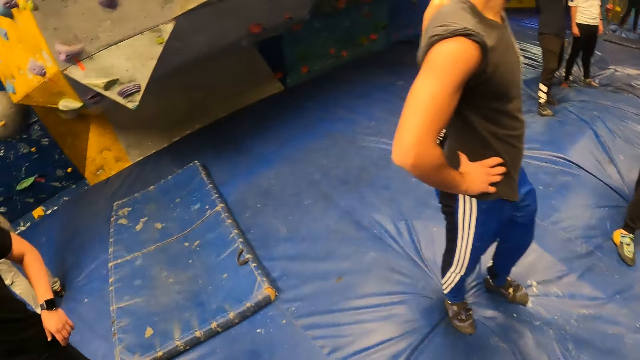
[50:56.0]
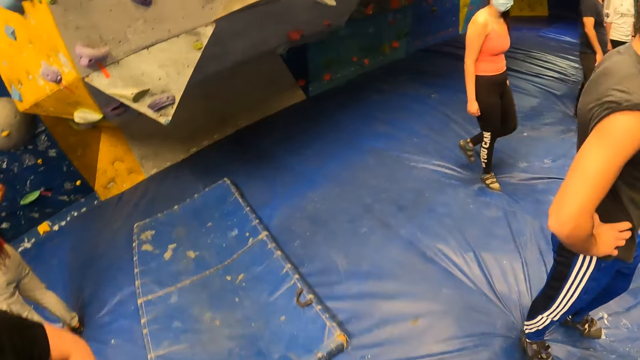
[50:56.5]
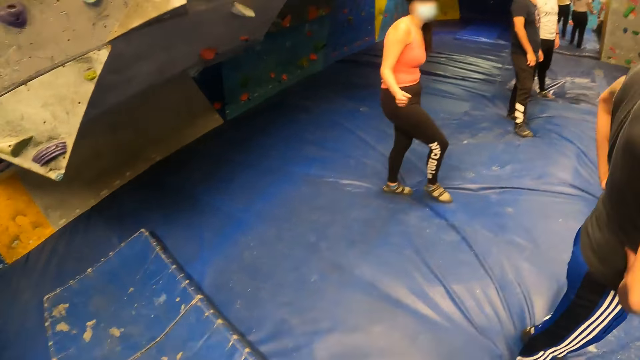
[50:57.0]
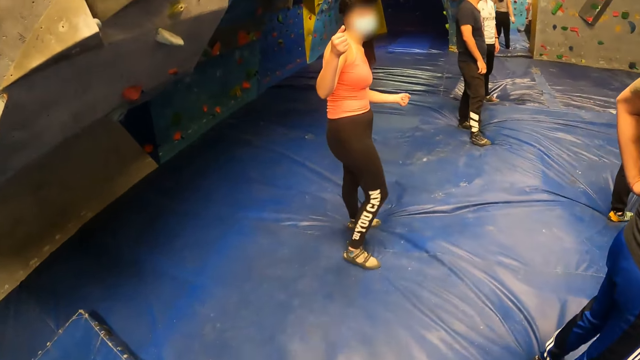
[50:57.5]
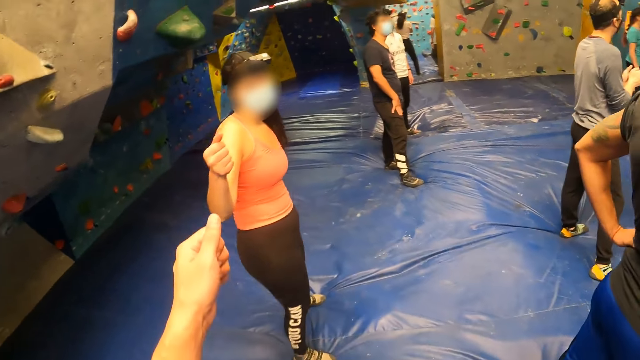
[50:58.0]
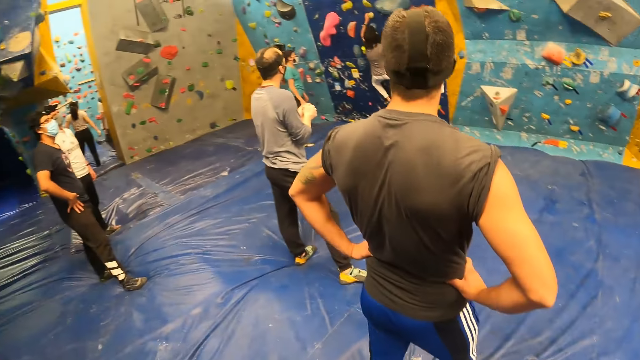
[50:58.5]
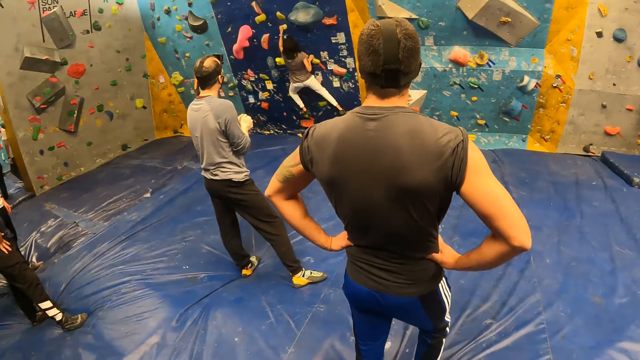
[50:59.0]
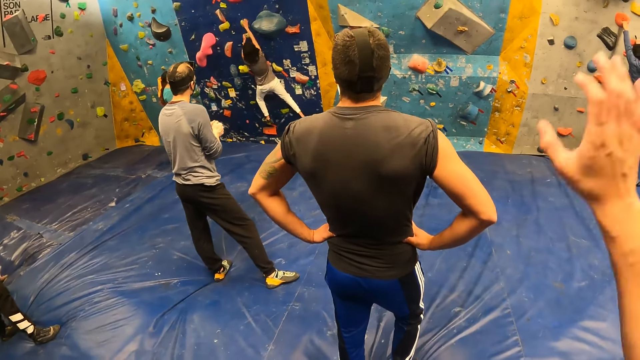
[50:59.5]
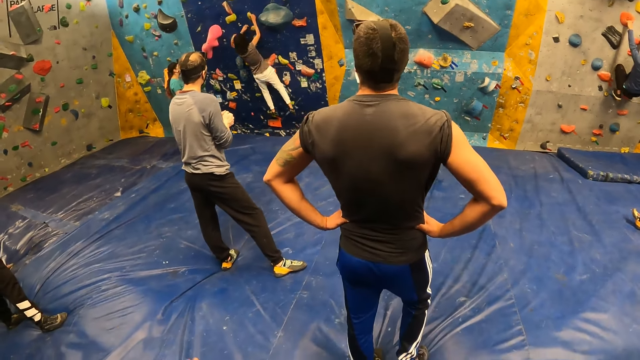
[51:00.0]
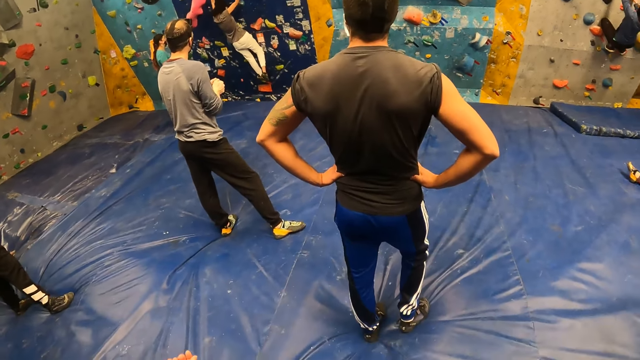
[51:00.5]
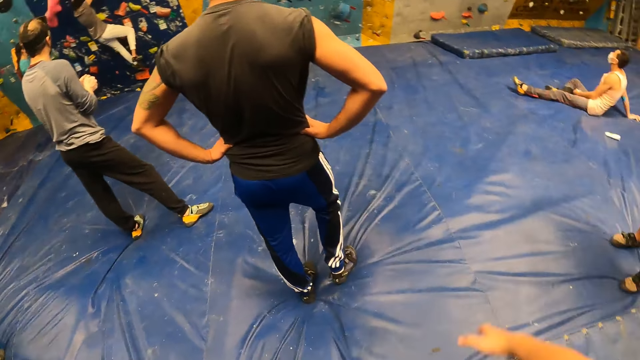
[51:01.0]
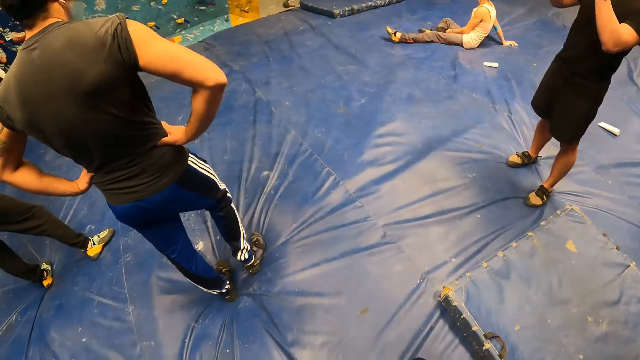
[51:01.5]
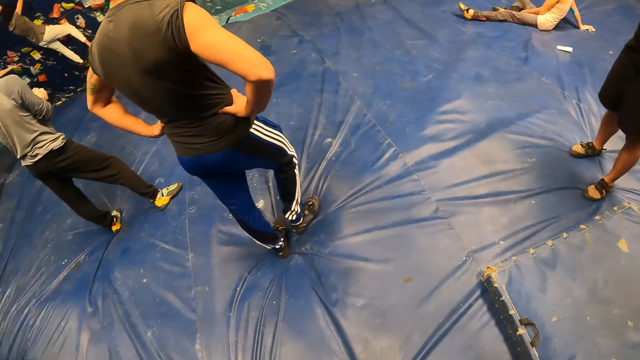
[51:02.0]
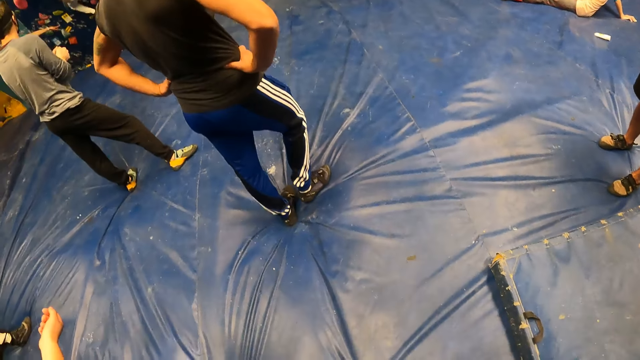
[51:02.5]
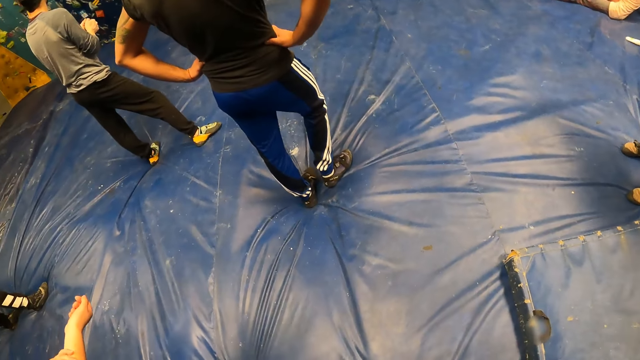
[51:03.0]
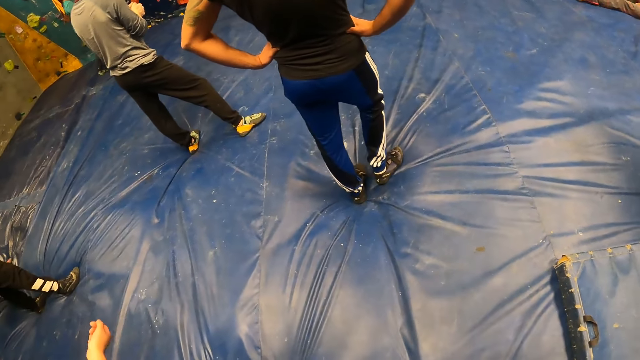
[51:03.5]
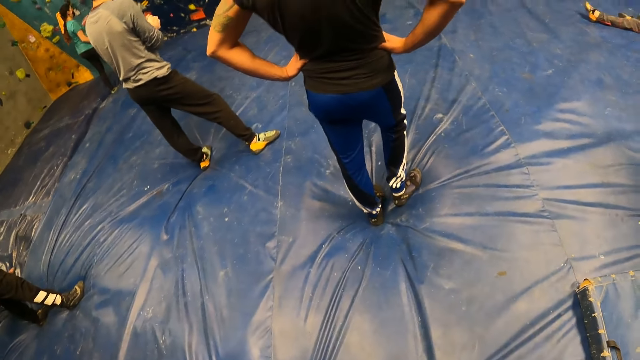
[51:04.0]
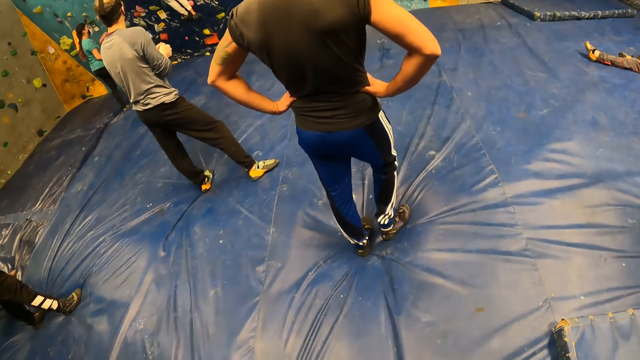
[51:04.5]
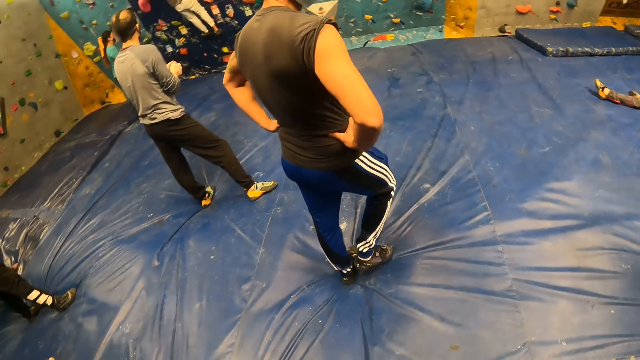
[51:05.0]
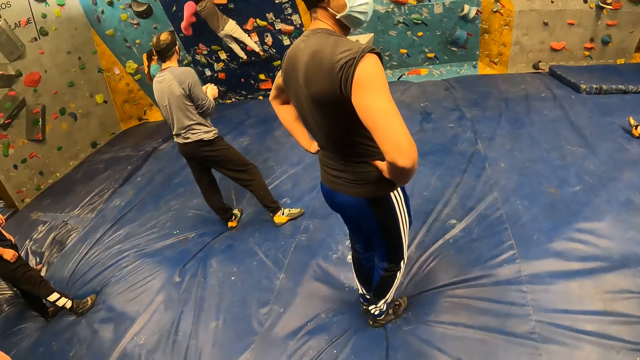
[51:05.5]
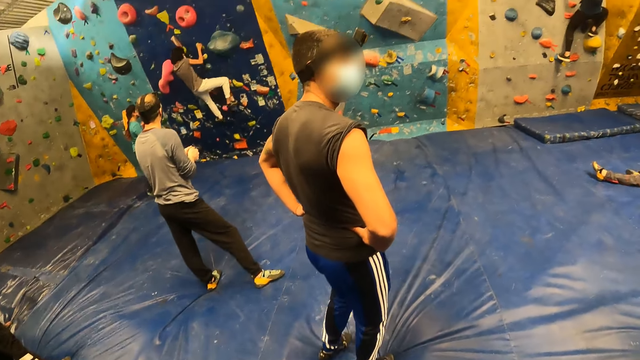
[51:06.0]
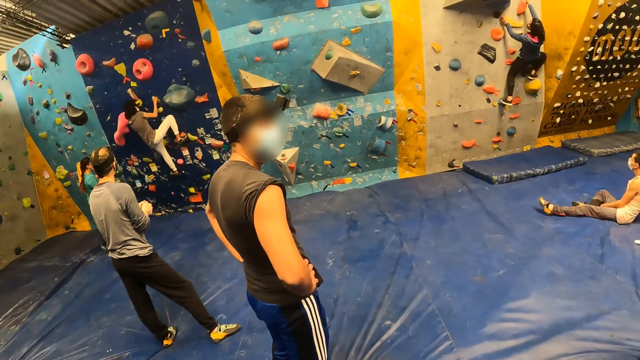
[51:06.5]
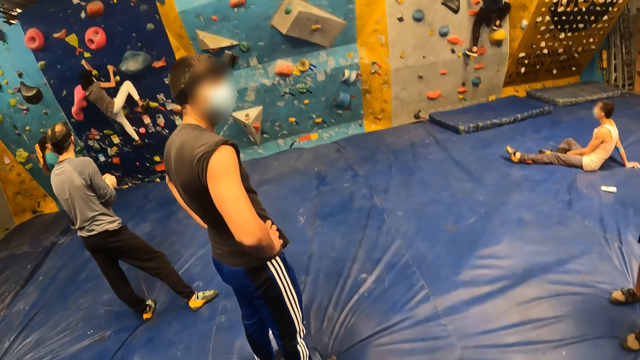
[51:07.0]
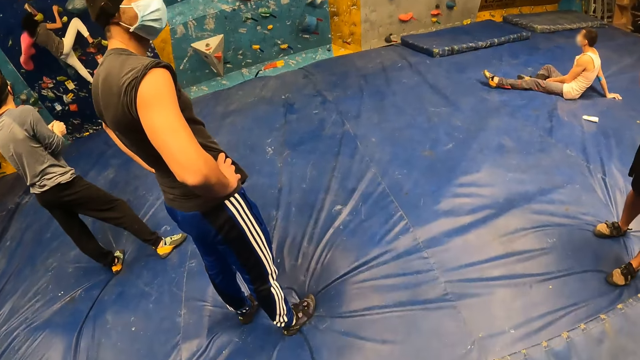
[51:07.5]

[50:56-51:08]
The camera wearer walks around the room. They fist-bump a woman. A man climbs the wall.

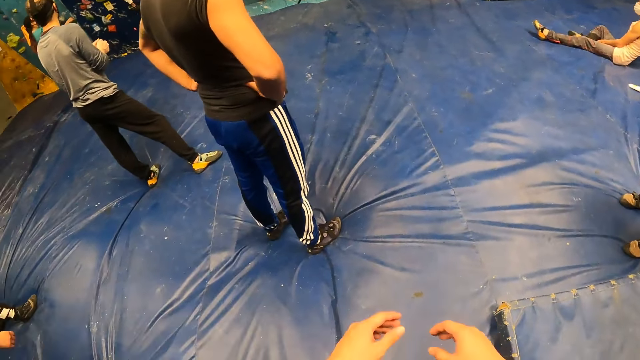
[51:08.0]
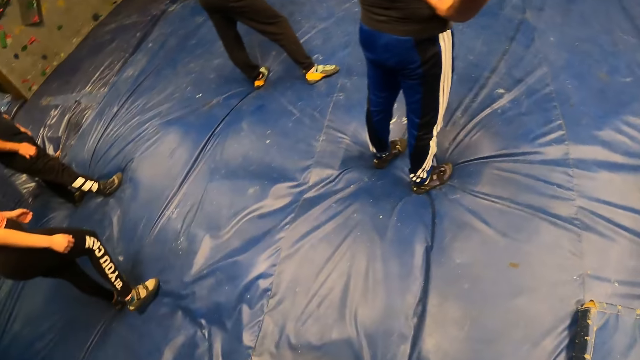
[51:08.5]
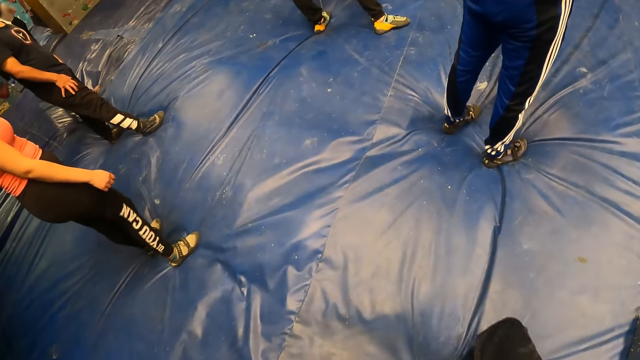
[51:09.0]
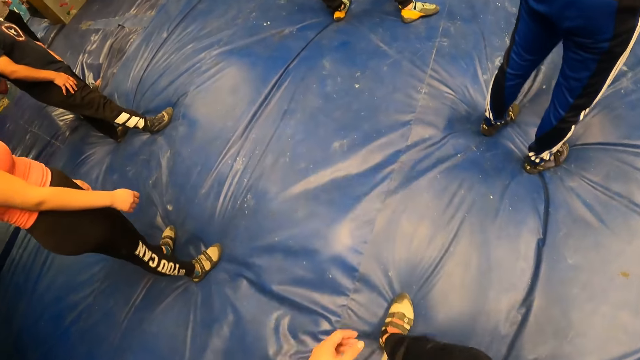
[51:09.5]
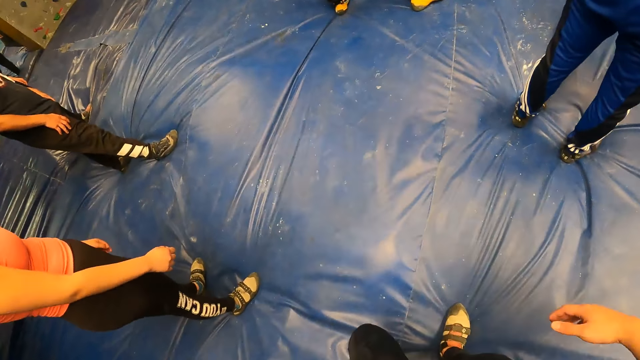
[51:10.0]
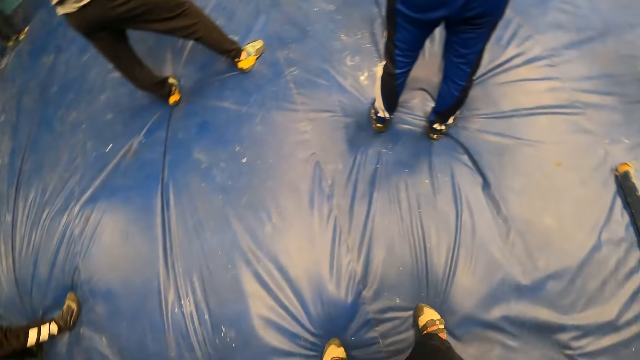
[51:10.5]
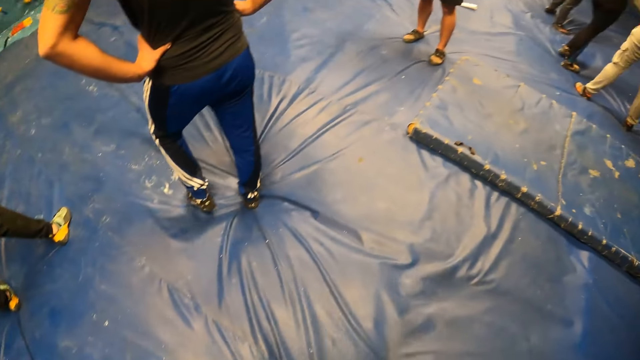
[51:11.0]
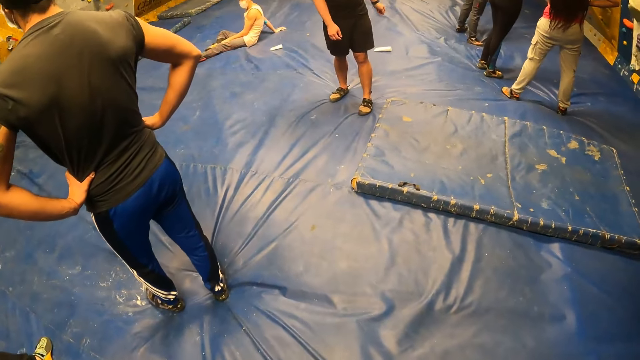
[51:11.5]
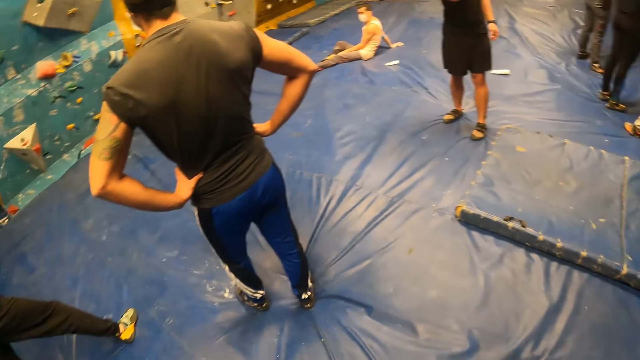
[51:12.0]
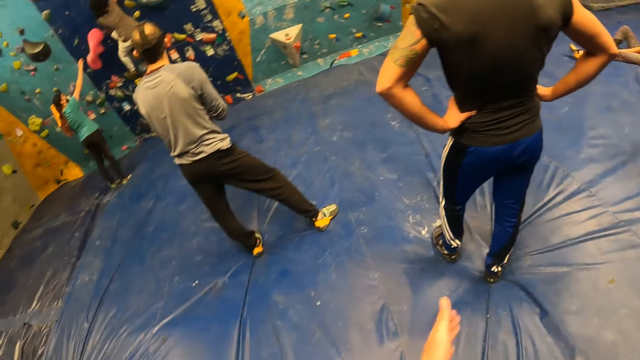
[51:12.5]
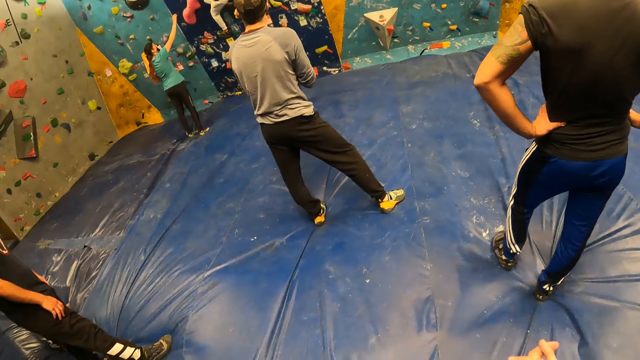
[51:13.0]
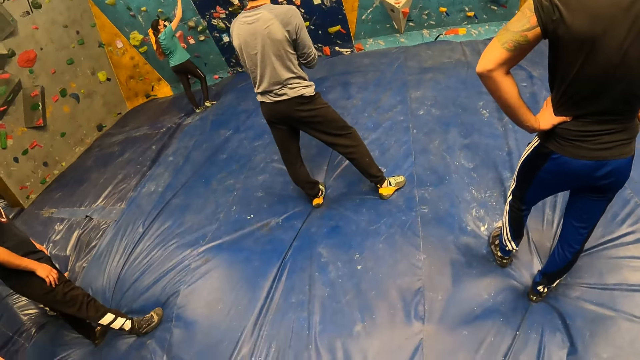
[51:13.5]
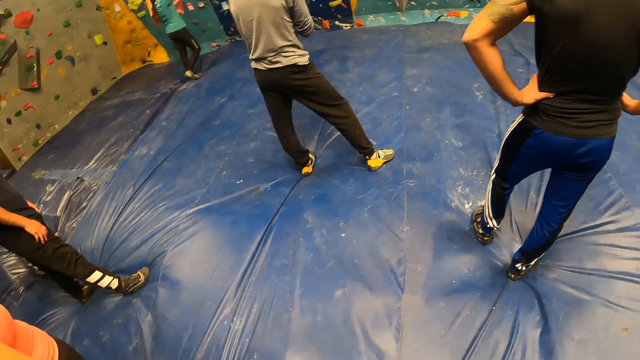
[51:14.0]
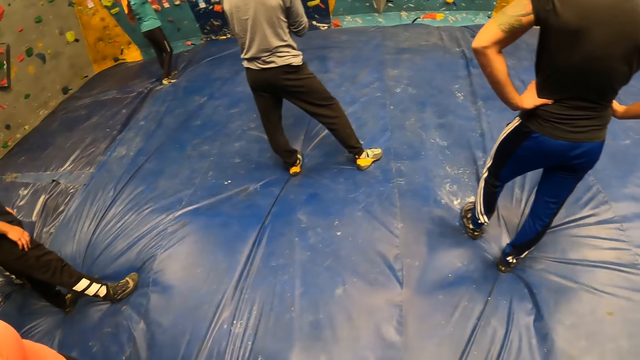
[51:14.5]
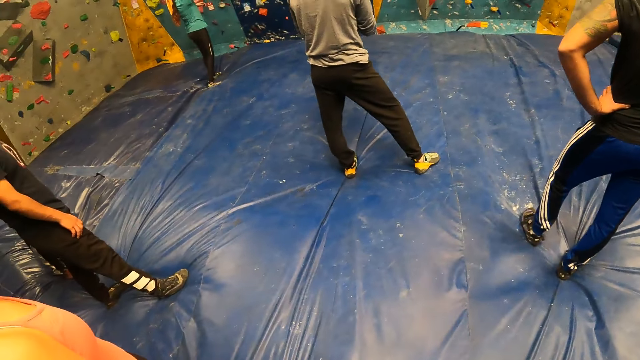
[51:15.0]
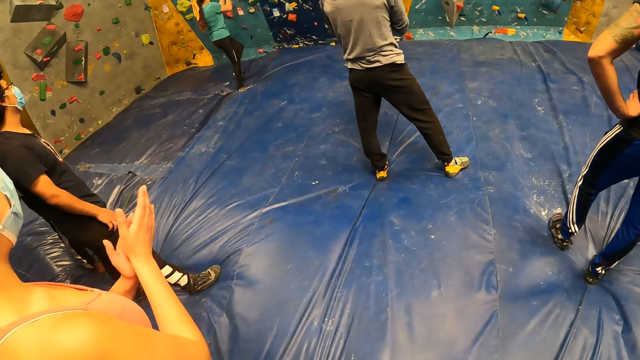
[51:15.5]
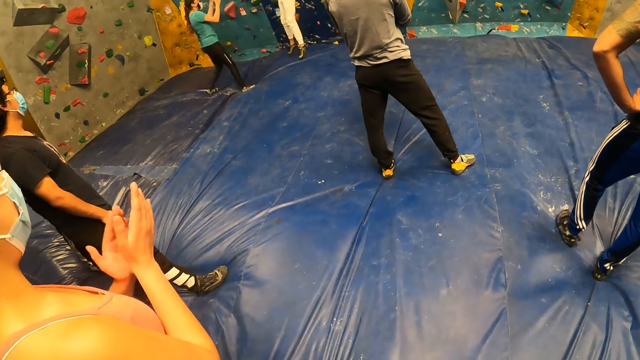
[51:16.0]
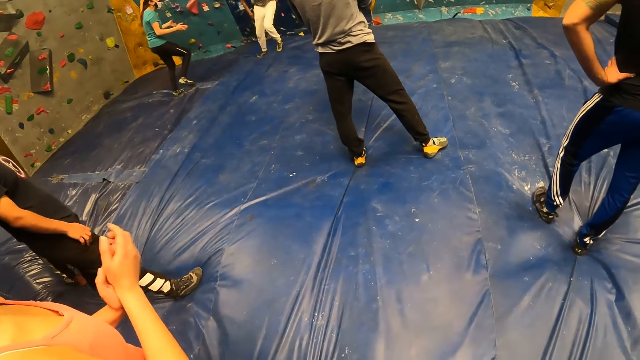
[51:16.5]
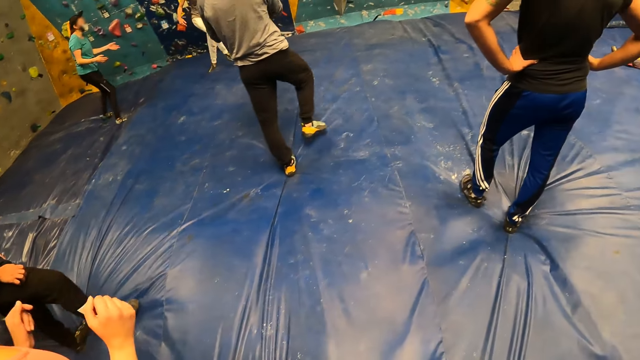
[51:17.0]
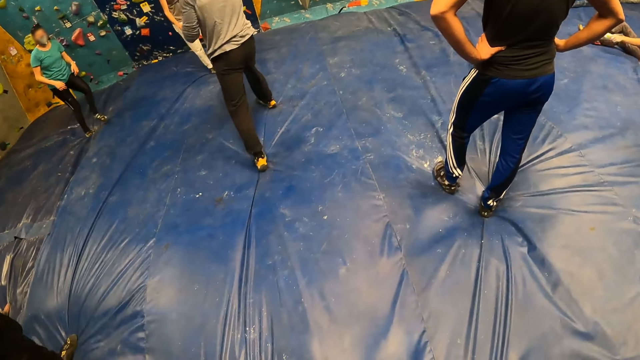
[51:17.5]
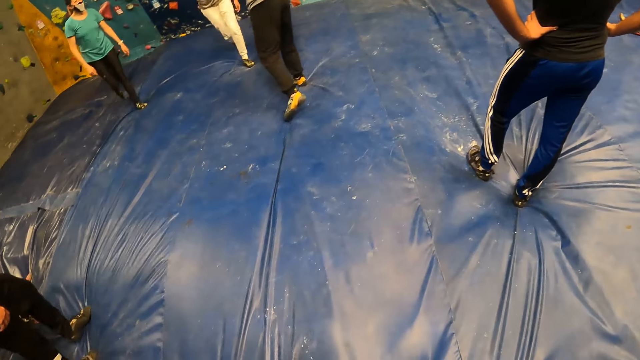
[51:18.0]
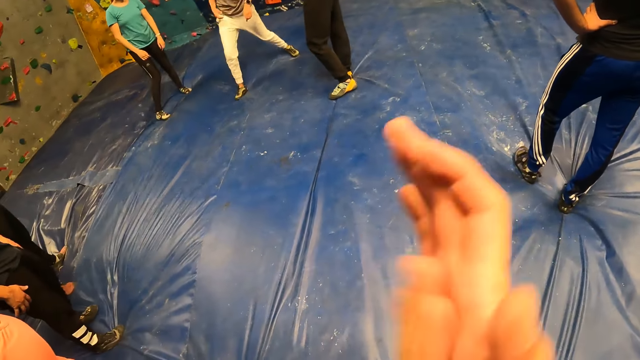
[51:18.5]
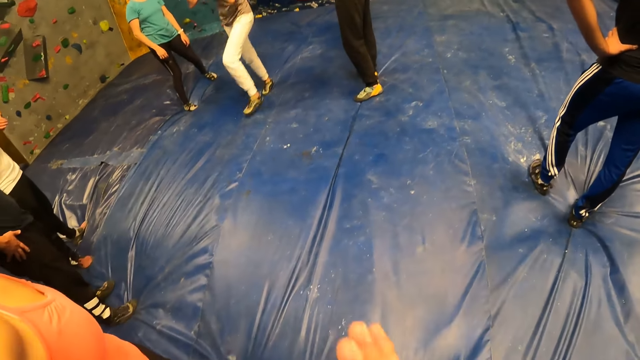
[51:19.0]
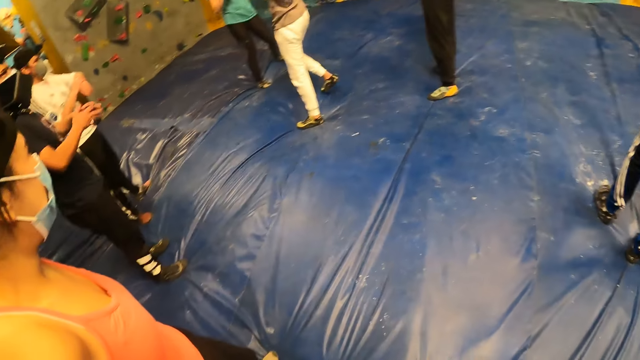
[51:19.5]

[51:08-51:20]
The camera wearer walks around the room. The woman claps with both hands. The woman jumps off the wall. The camera wearer claps with both hands.
